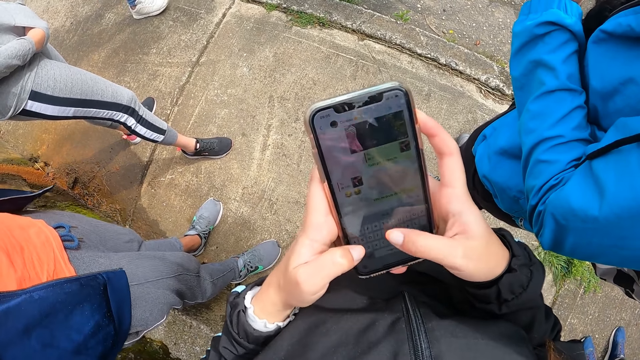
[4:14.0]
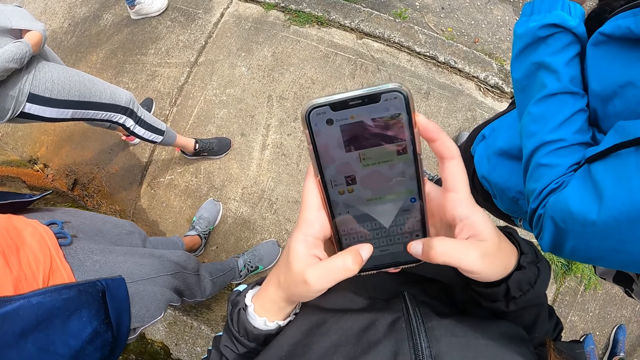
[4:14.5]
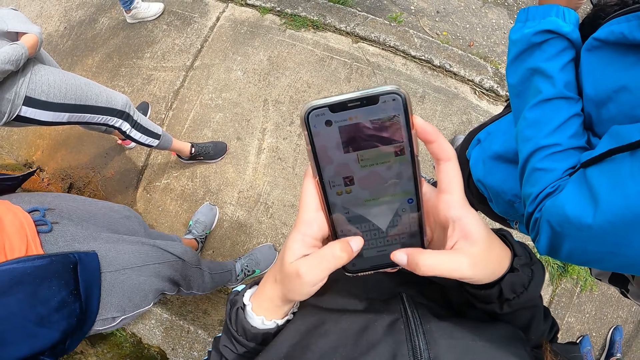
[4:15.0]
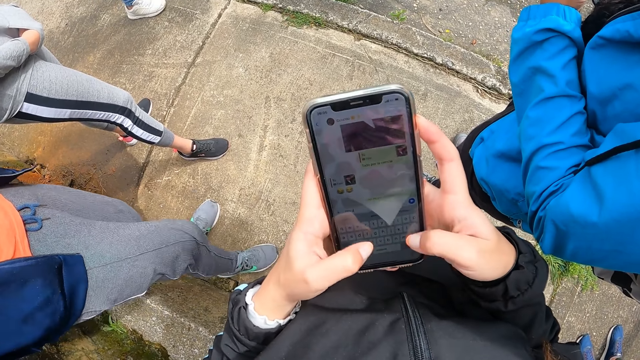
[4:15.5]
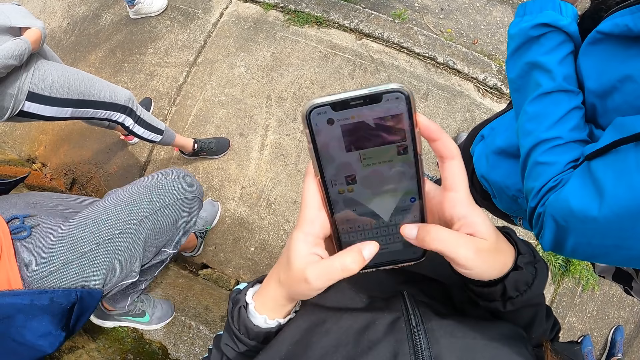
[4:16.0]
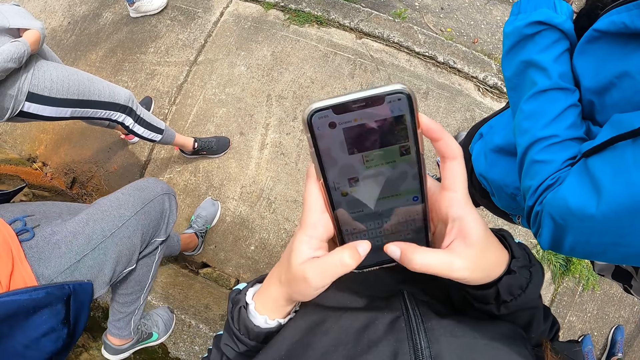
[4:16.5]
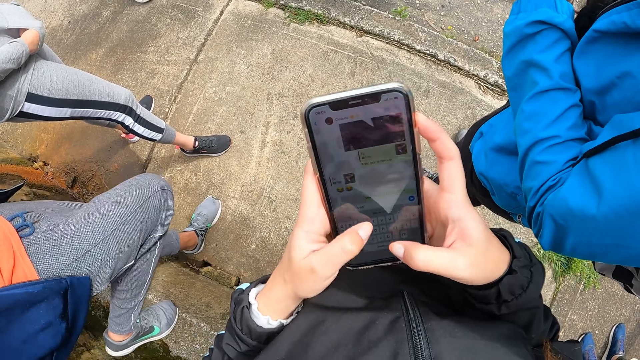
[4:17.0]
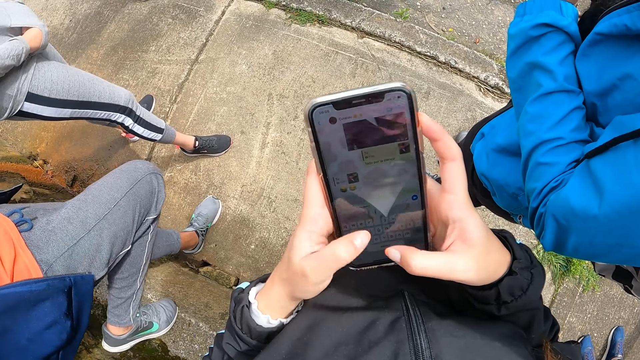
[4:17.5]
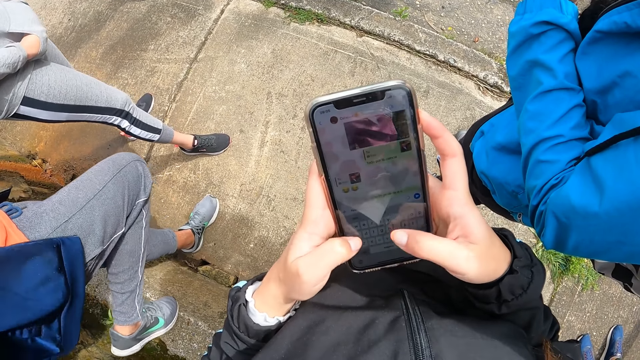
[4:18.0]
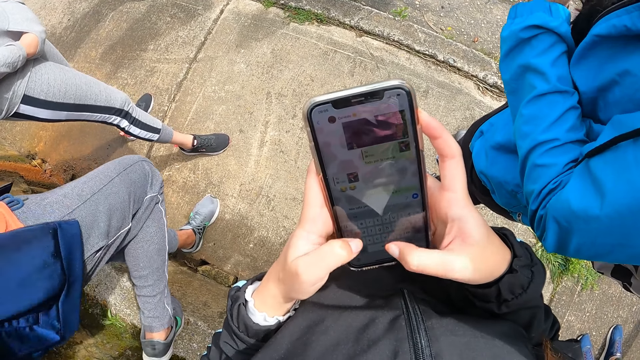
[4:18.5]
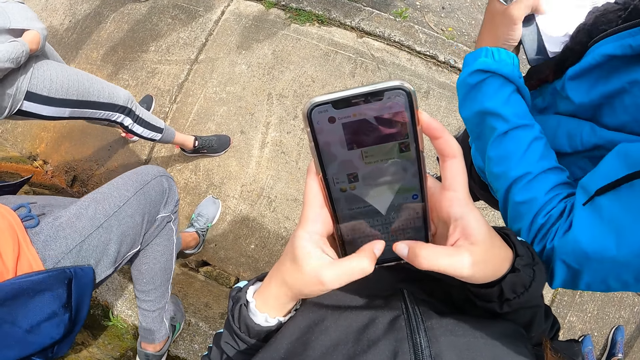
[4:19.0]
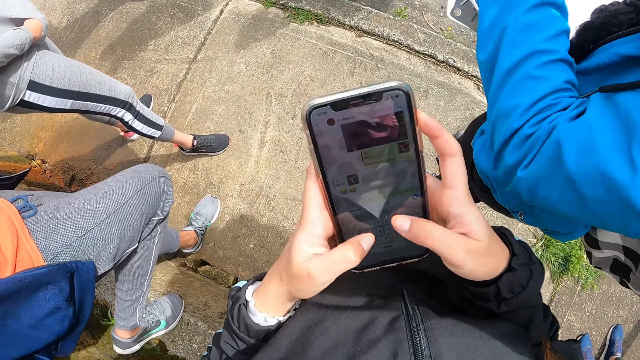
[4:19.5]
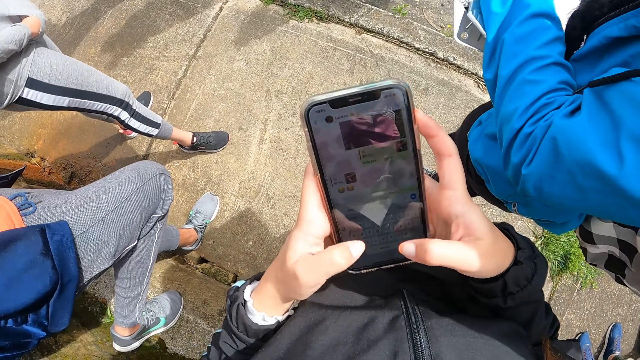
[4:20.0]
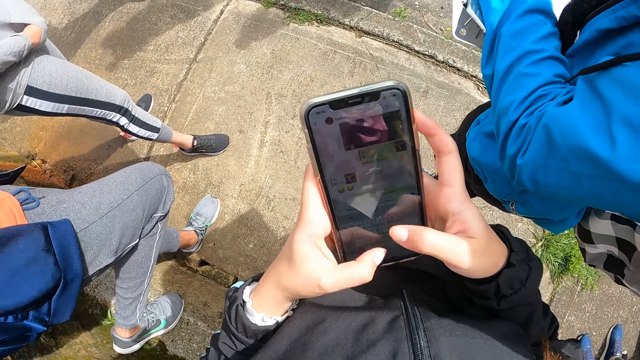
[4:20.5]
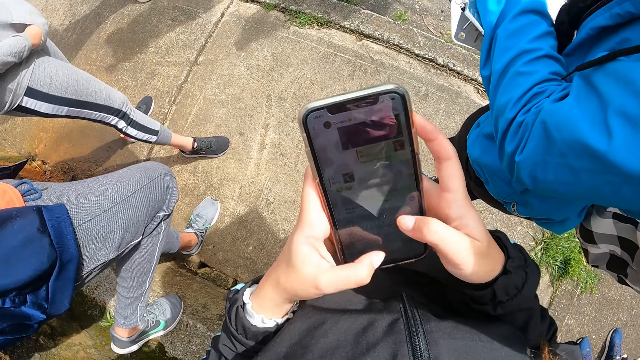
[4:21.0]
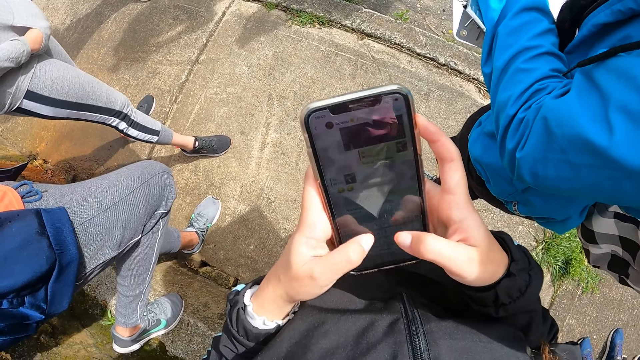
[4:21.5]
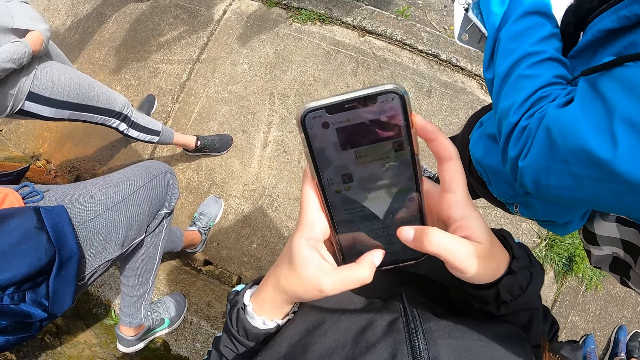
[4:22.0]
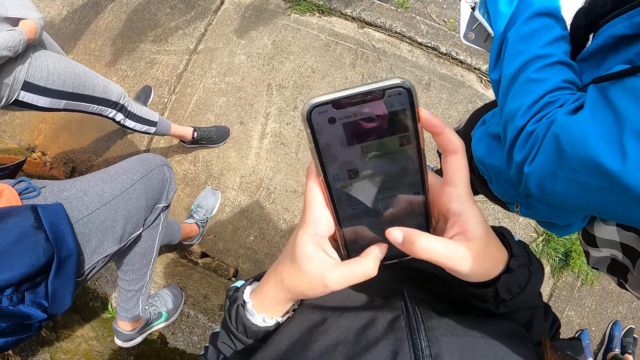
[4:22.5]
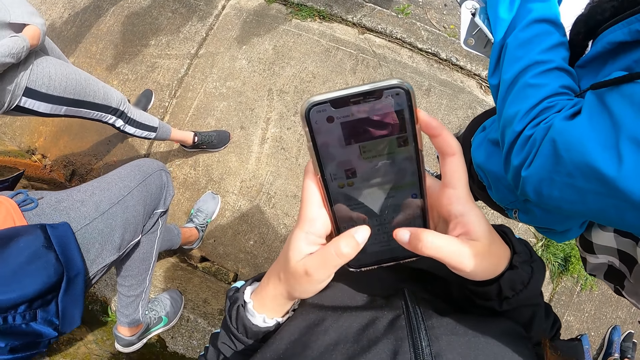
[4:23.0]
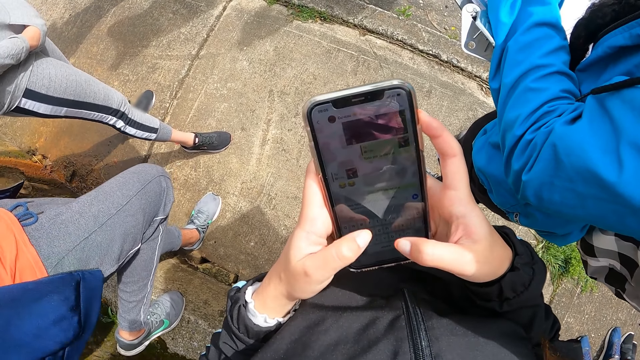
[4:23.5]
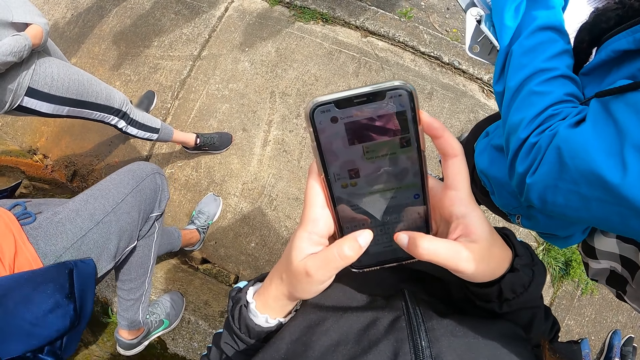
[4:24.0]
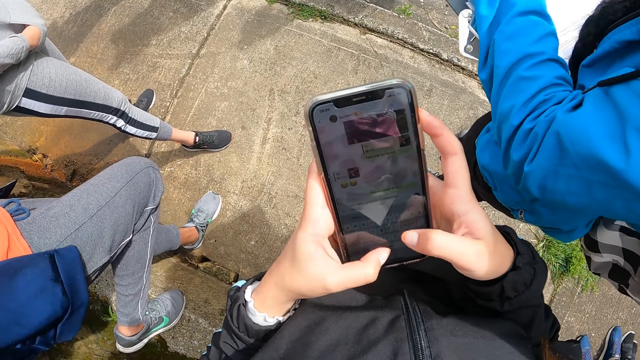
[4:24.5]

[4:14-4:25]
A man puts a leg on a brick. The camera wearer operates a phone. A woman moves a hand and writes on a paper. The camera wearer operates the phone.

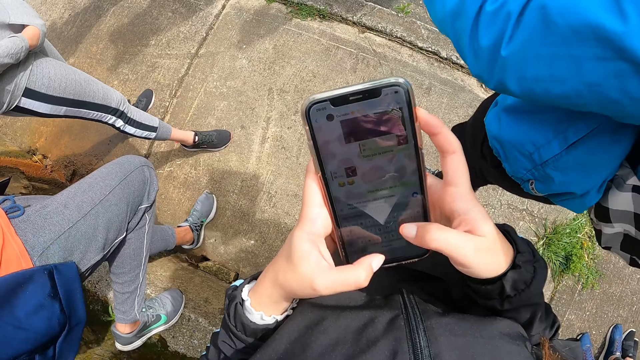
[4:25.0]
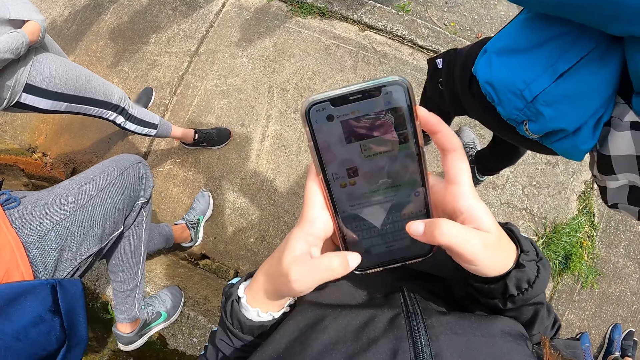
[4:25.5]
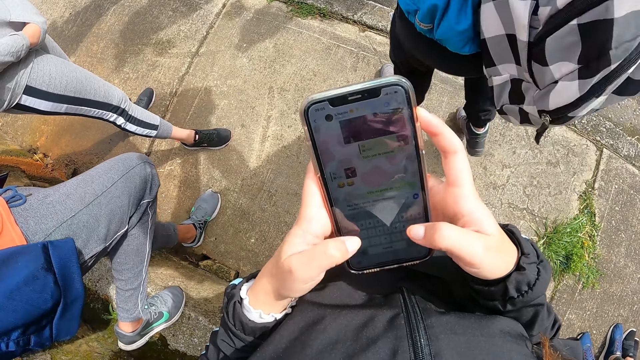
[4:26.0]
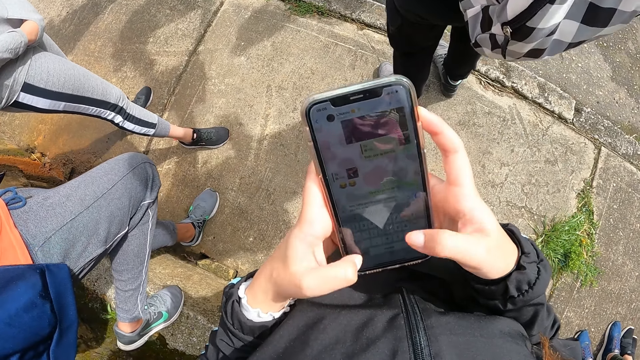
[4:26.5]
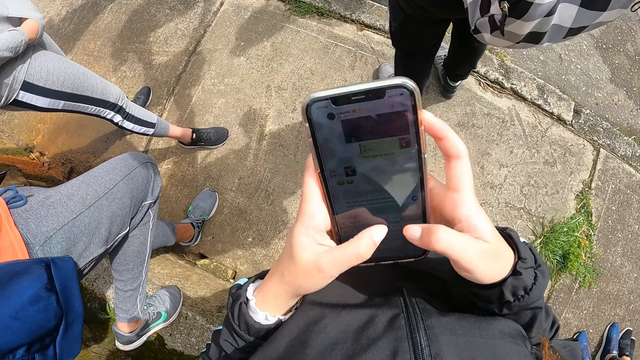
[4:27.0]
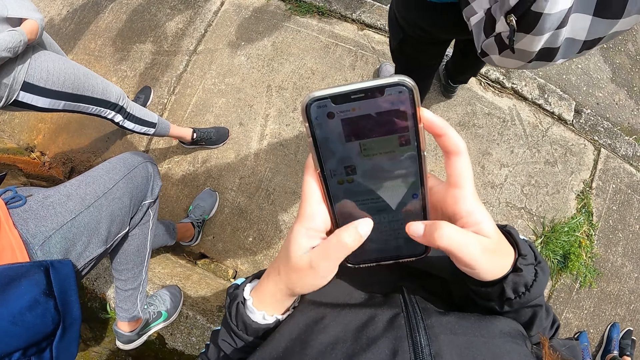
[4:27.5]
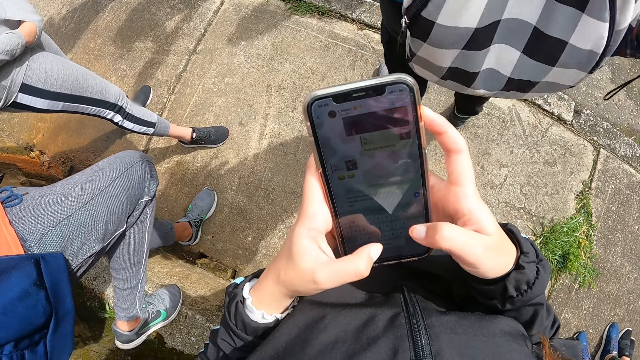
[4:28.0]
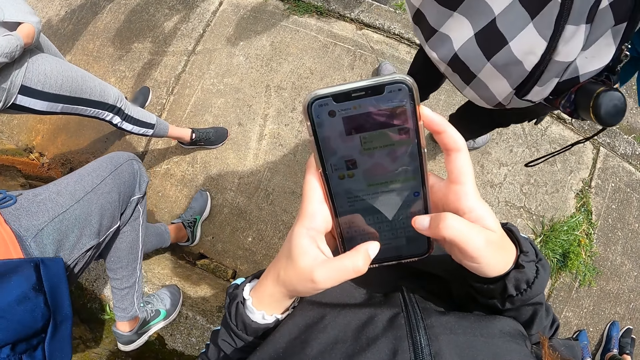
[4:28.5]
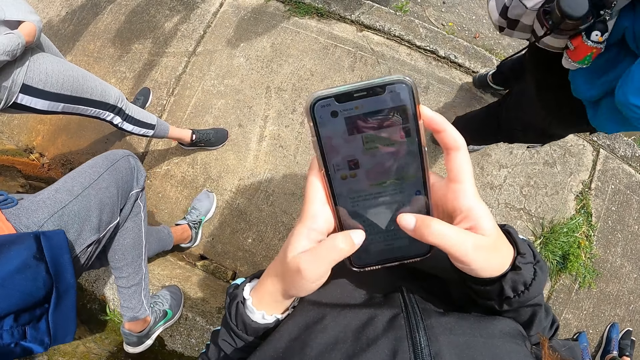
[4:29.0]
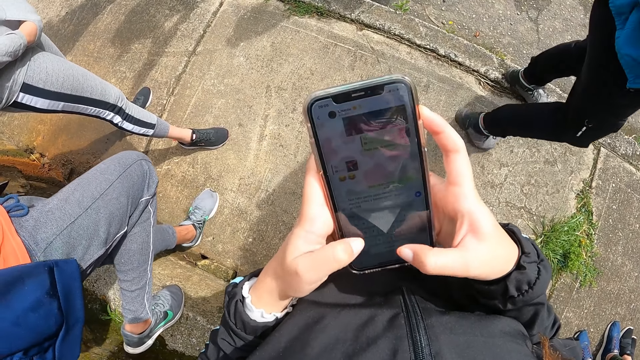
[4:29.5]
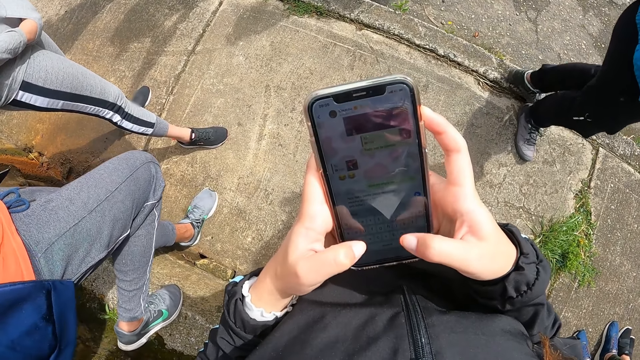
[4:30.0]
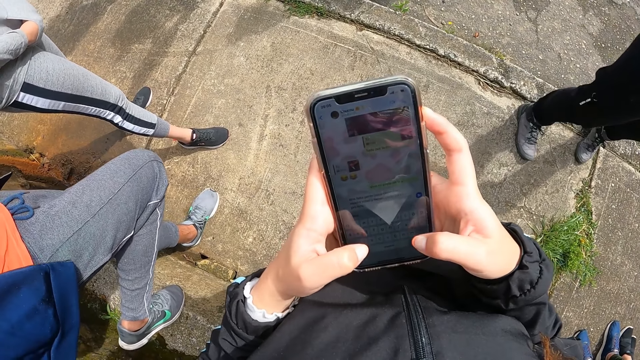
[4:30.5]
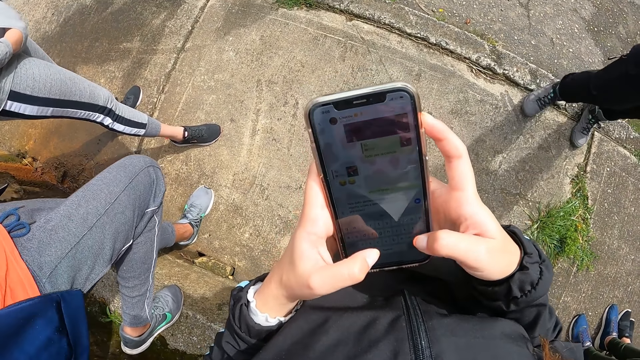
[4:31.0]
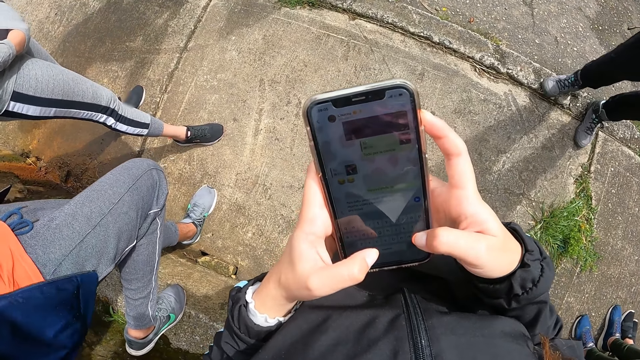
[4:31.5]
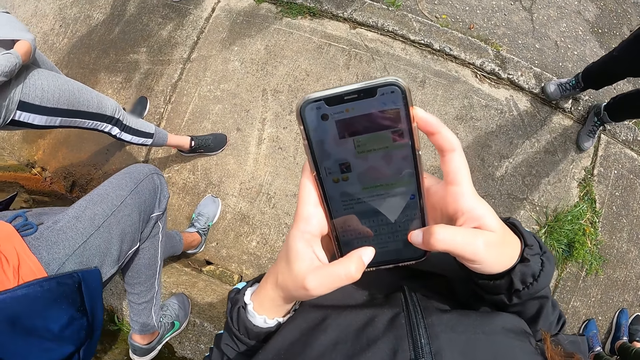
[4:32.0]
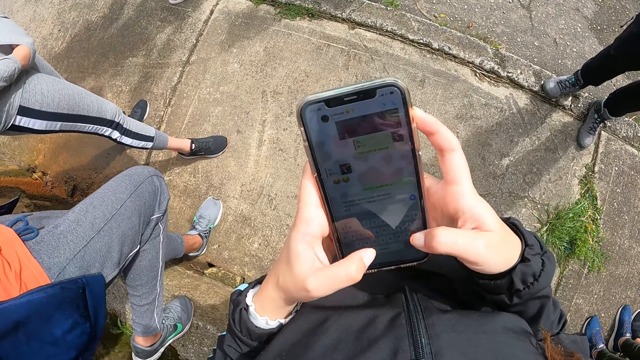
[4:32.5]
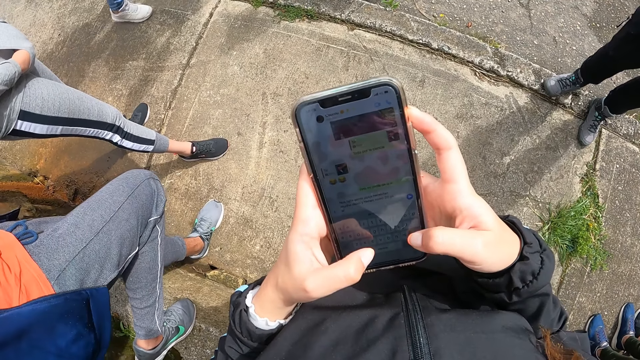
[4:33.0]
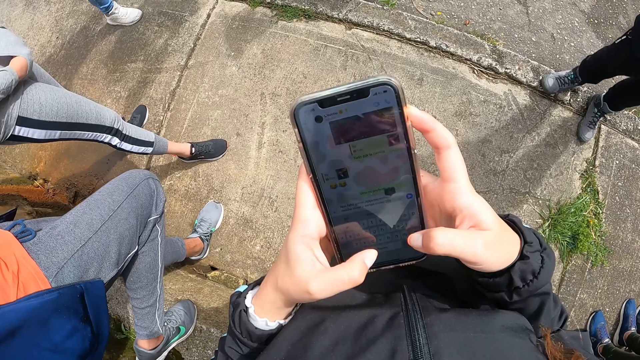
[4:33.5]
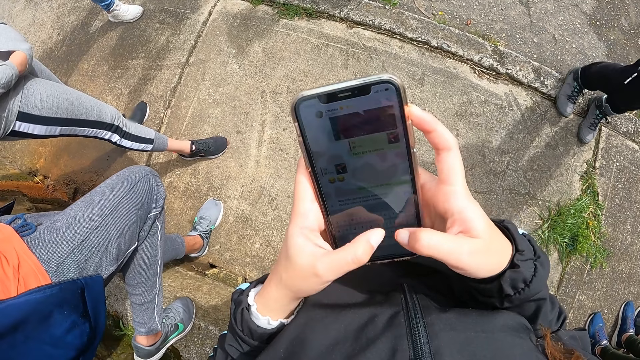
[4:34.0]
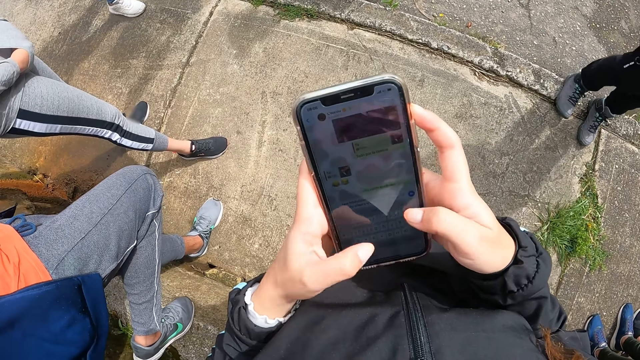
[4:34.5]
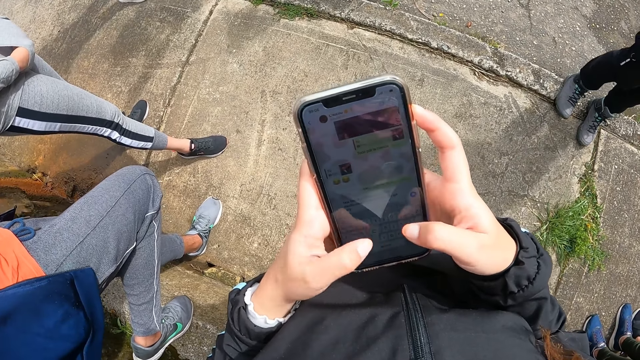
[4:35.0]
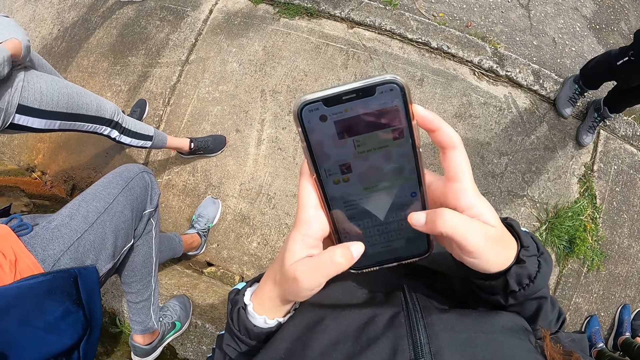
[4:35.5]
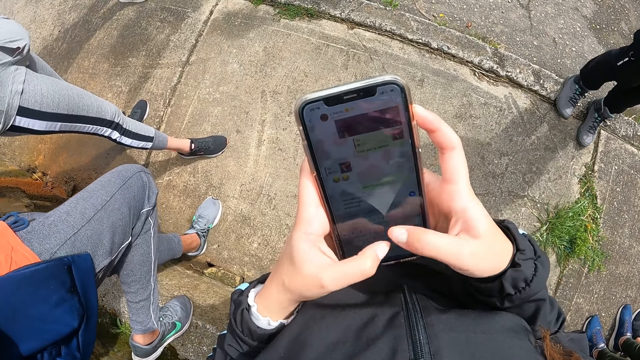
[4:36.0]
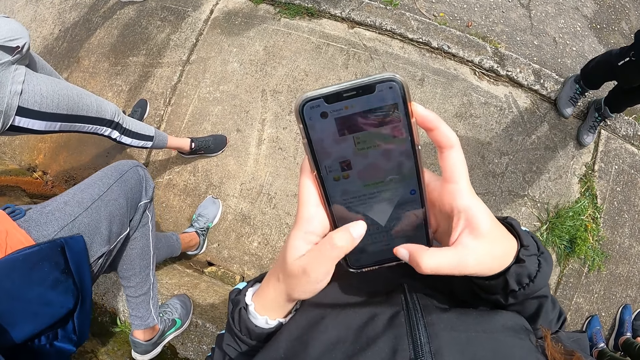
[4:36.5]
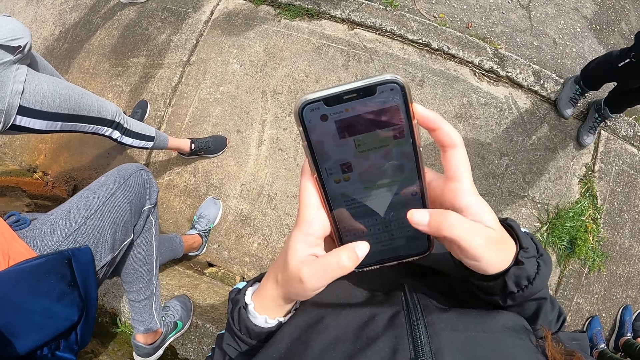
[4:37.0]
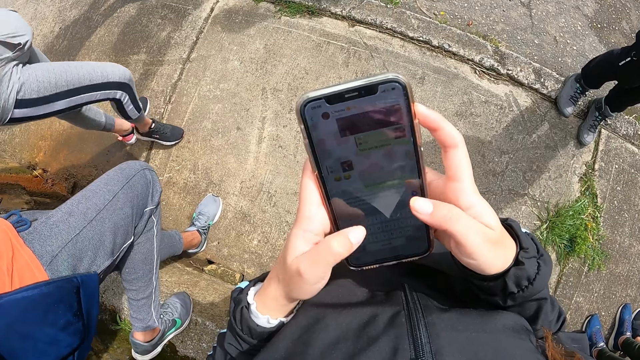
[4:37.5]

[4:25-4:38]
A woman walks in front of the camera wearer and turns around. The camera wearer operates a phone. Another woman removes a hand in her hoodie and moves a leg.
